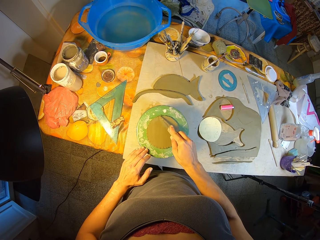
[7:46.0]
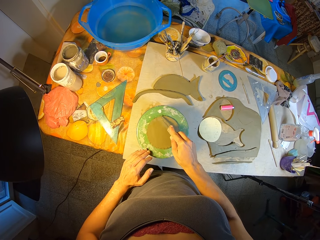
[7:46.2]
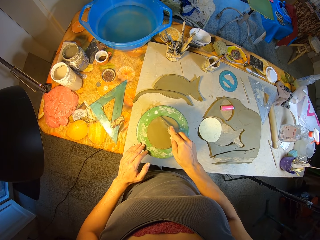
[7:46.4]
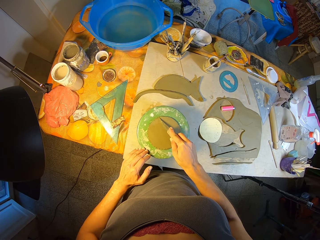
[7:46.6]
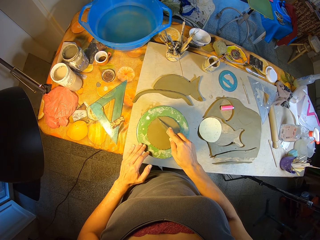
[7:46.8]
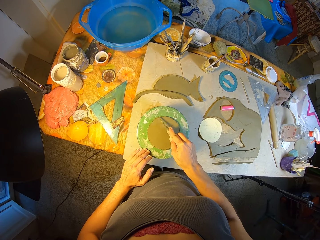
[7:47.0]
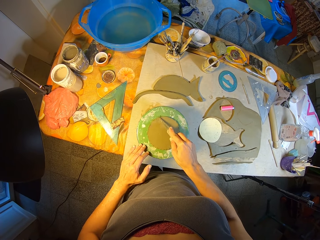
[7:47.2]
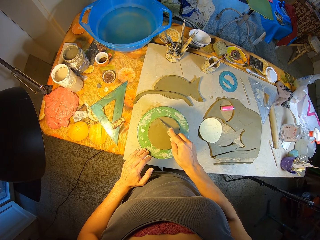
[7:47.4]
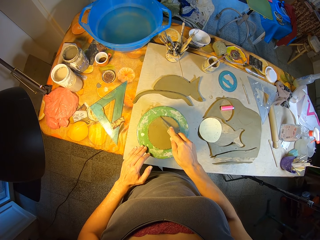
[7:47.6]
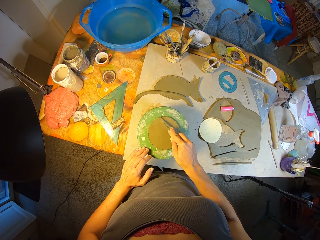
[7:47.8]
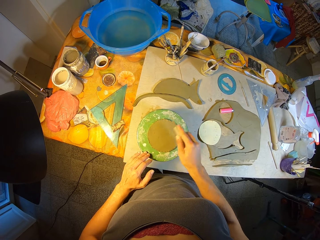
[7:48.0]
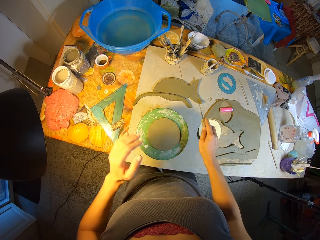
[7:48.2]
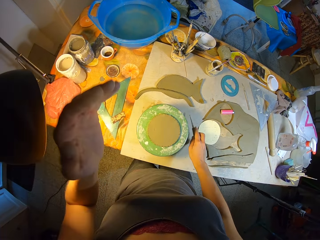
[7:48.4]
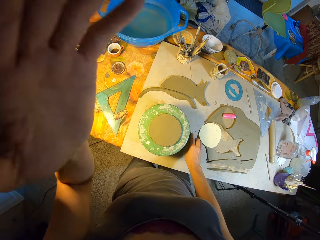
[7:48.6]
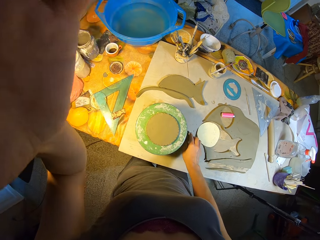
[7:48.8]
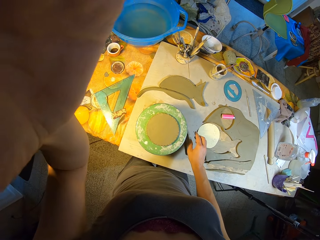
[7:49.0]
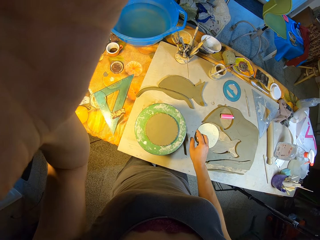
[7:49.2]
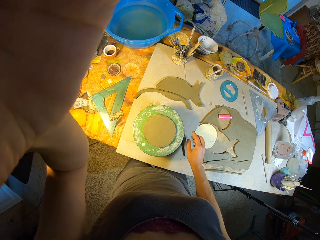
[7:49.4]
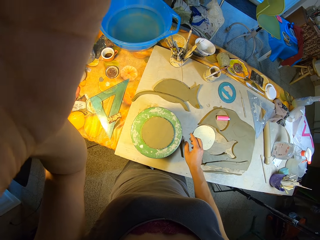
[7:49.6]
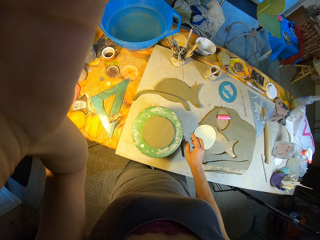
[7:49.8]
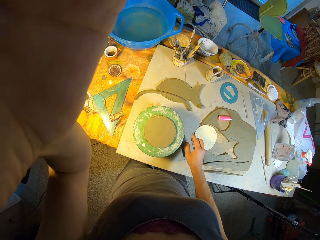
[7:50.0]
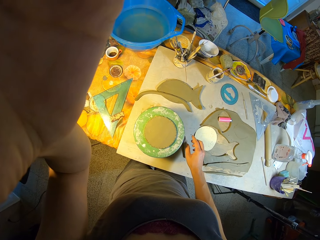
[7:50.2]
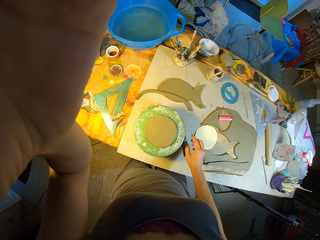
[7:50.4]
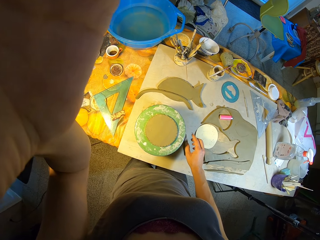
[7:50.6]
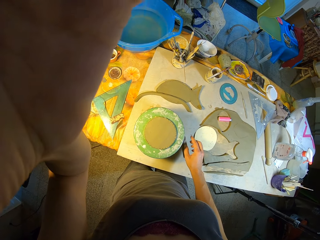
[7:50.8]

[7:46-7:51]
The camera wearer drops the pen knife on the worktable with her right hand. She adjusts the camera on her head with her left hand.
